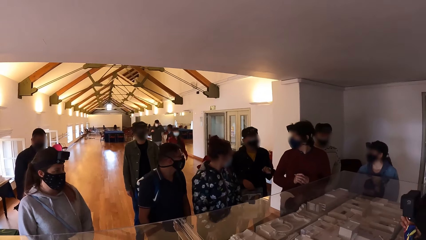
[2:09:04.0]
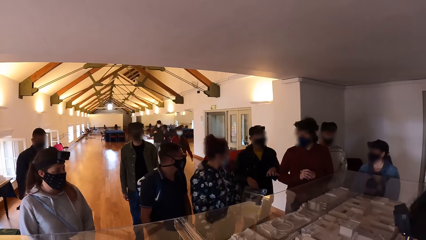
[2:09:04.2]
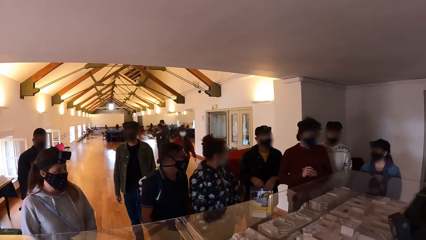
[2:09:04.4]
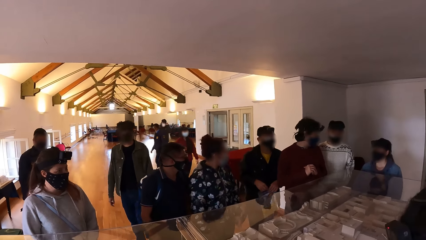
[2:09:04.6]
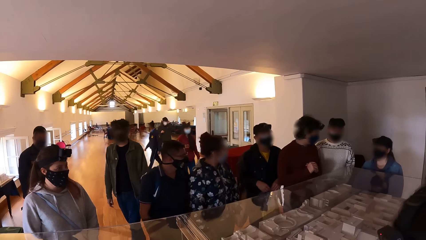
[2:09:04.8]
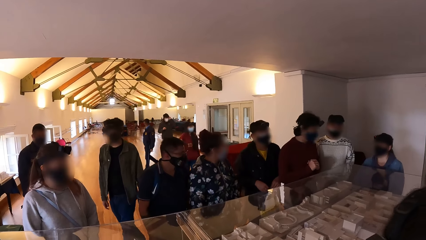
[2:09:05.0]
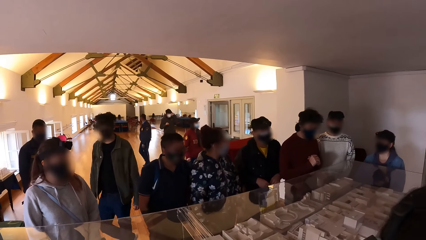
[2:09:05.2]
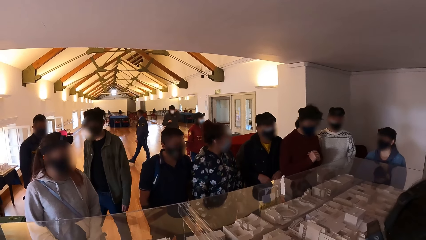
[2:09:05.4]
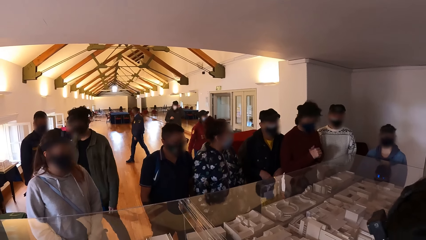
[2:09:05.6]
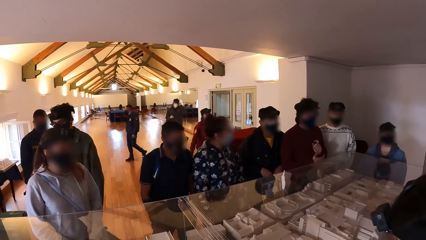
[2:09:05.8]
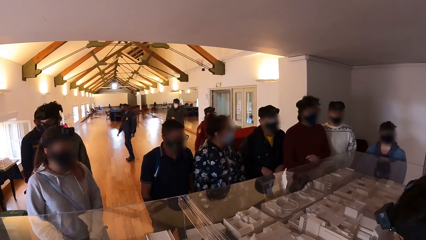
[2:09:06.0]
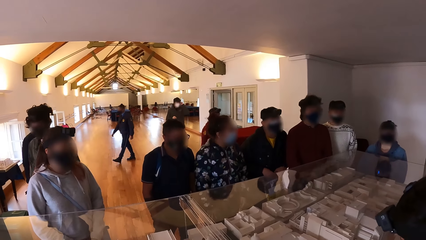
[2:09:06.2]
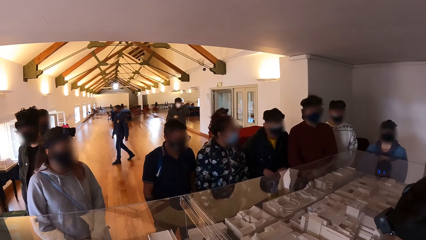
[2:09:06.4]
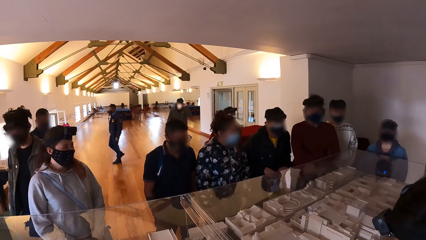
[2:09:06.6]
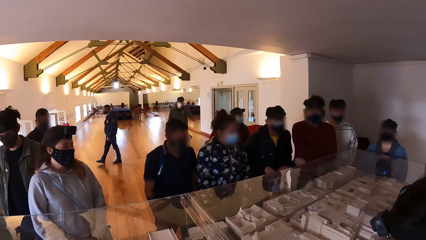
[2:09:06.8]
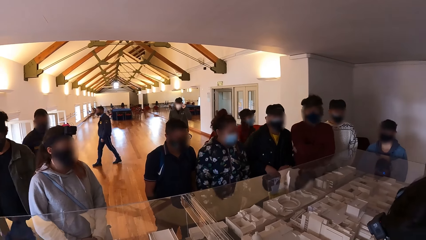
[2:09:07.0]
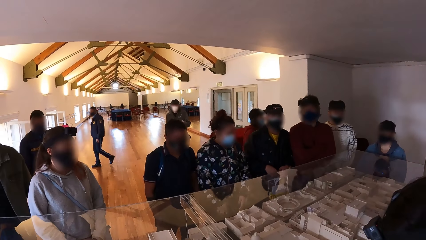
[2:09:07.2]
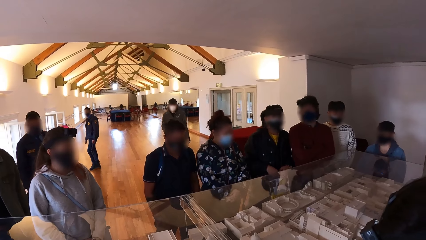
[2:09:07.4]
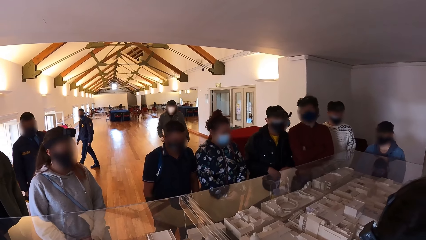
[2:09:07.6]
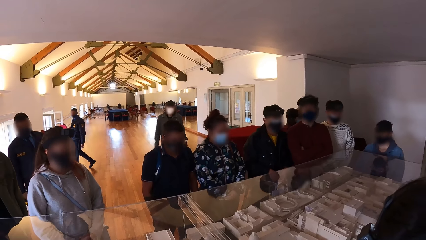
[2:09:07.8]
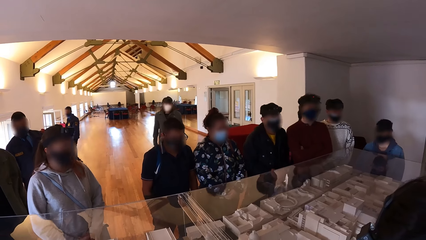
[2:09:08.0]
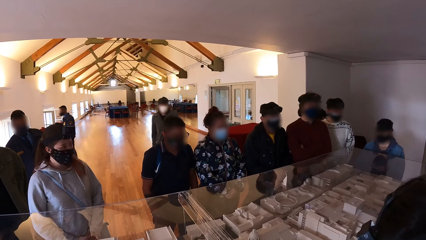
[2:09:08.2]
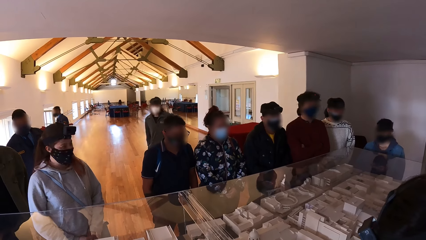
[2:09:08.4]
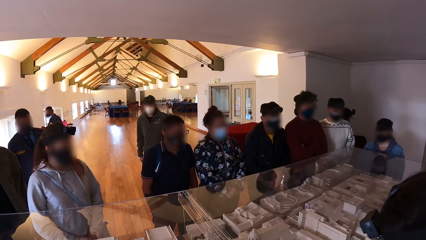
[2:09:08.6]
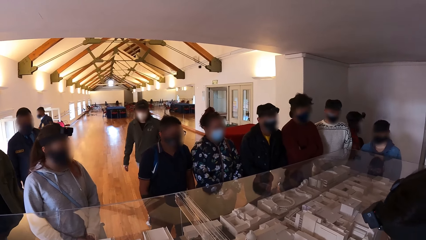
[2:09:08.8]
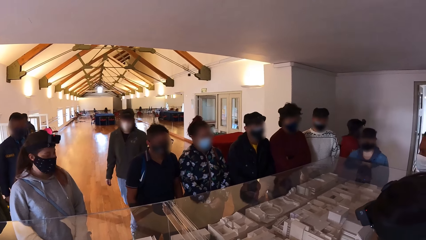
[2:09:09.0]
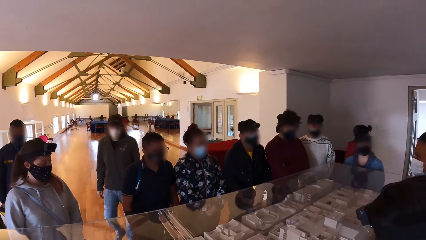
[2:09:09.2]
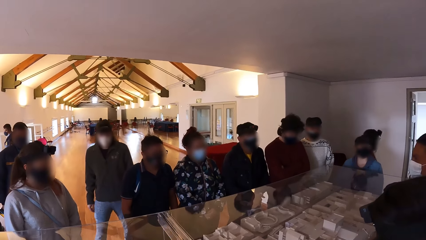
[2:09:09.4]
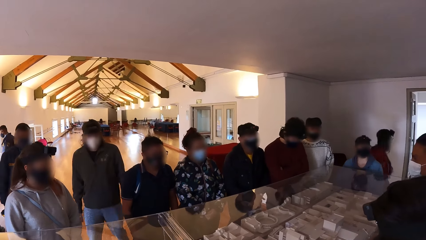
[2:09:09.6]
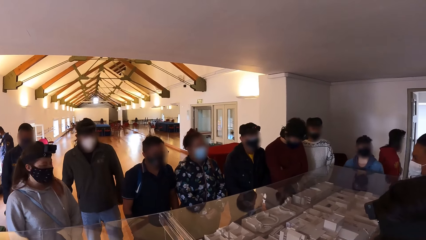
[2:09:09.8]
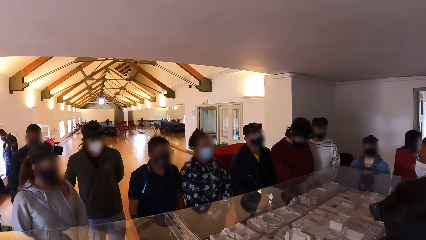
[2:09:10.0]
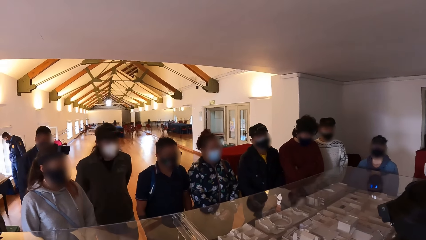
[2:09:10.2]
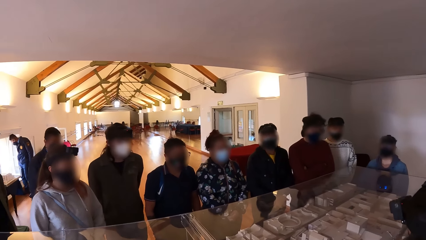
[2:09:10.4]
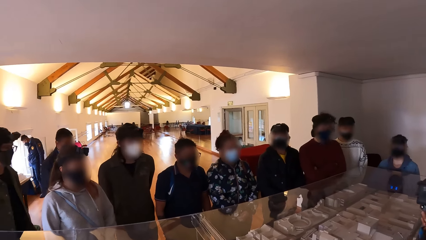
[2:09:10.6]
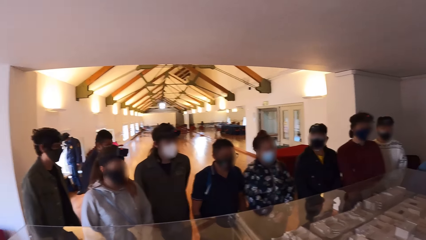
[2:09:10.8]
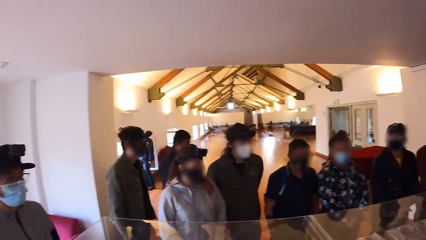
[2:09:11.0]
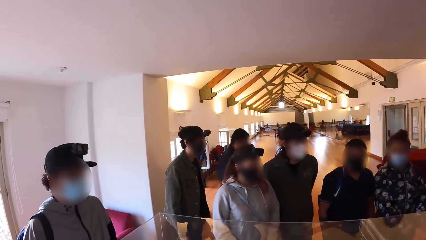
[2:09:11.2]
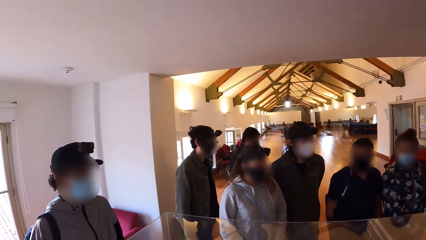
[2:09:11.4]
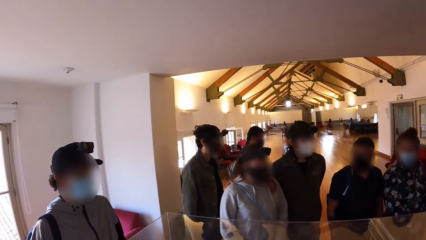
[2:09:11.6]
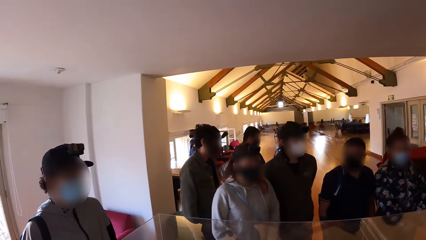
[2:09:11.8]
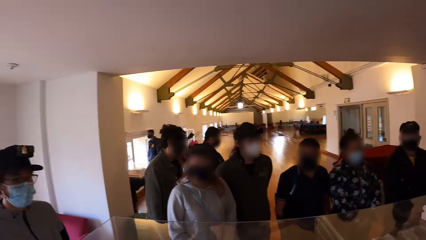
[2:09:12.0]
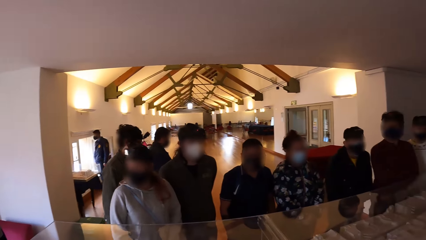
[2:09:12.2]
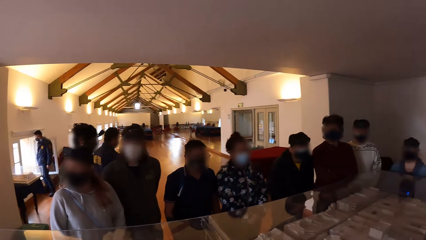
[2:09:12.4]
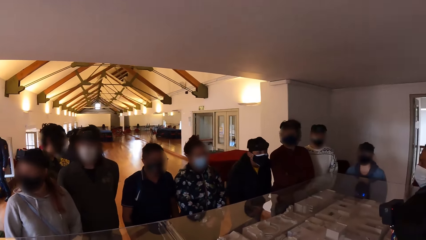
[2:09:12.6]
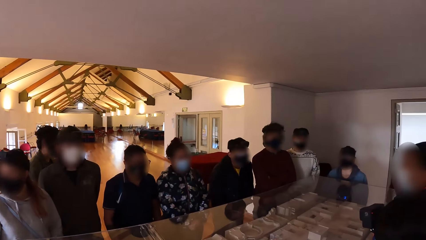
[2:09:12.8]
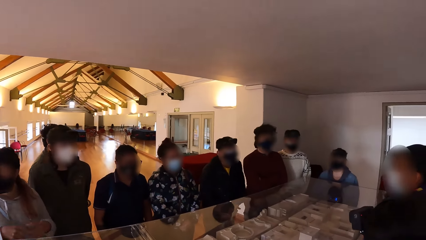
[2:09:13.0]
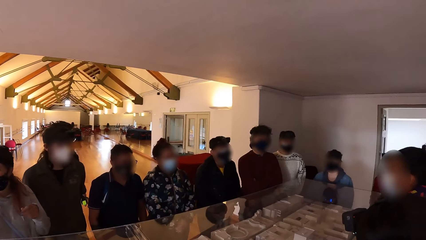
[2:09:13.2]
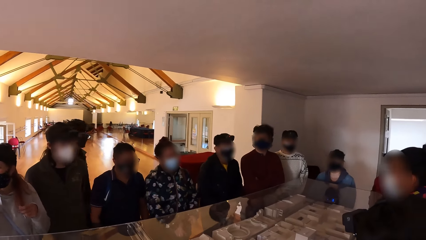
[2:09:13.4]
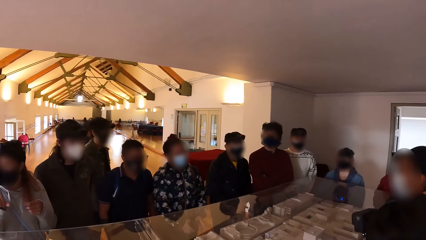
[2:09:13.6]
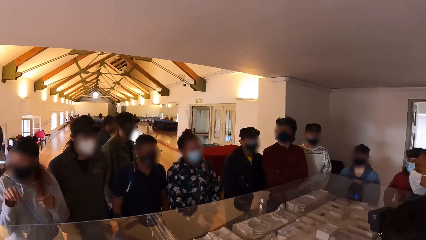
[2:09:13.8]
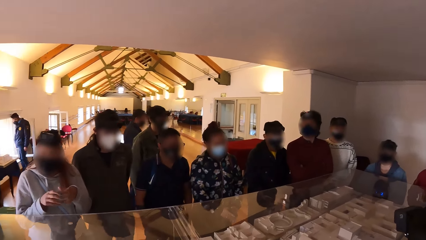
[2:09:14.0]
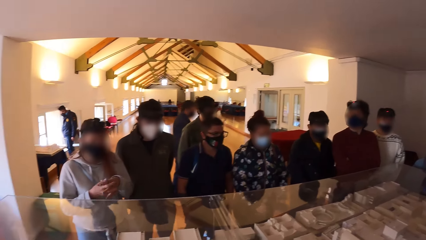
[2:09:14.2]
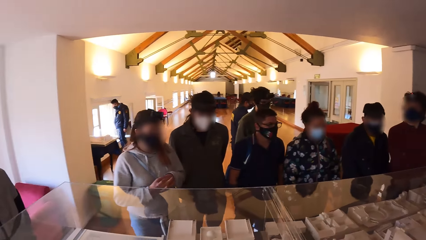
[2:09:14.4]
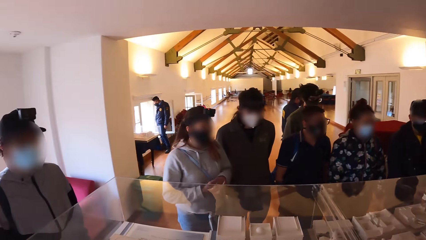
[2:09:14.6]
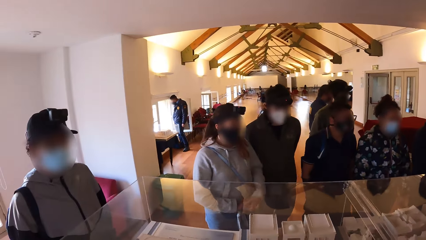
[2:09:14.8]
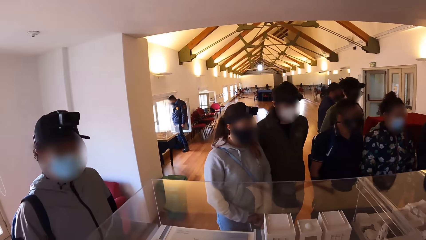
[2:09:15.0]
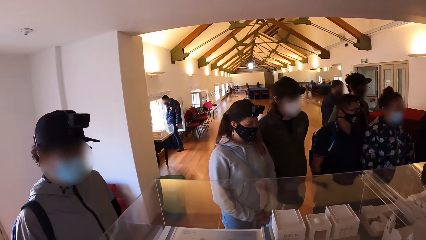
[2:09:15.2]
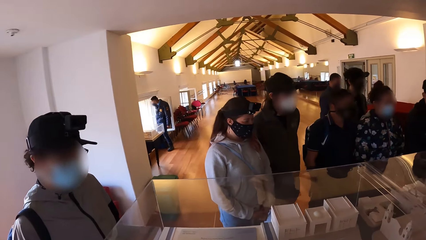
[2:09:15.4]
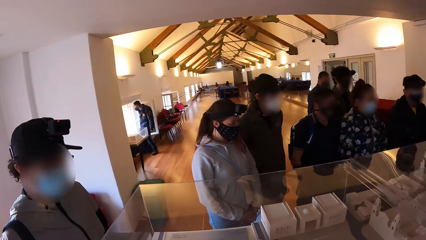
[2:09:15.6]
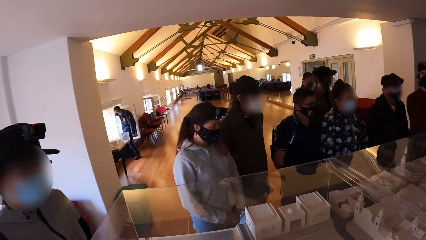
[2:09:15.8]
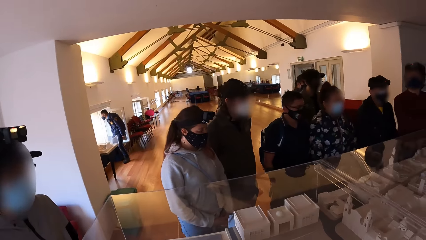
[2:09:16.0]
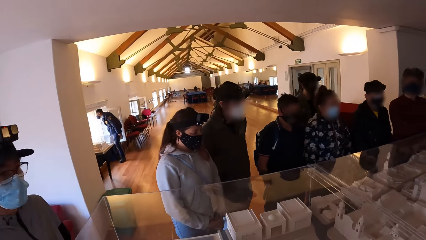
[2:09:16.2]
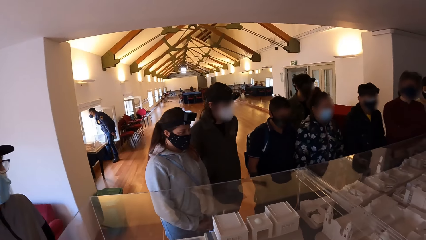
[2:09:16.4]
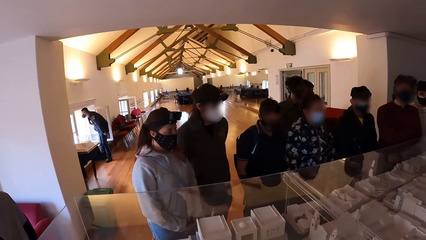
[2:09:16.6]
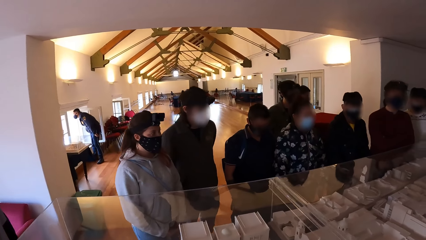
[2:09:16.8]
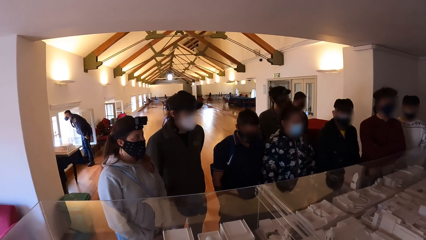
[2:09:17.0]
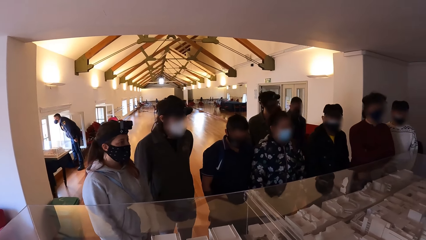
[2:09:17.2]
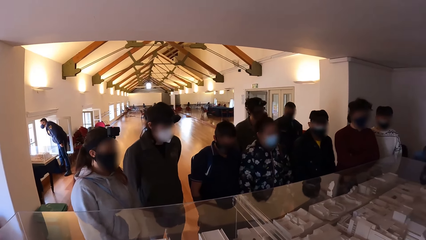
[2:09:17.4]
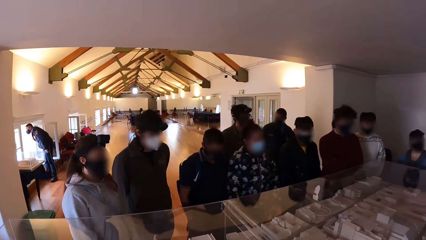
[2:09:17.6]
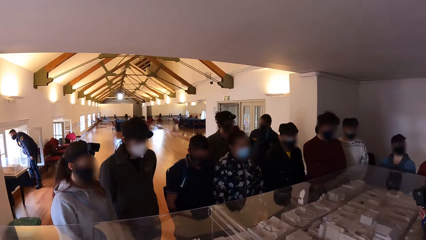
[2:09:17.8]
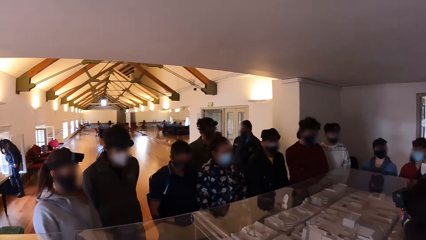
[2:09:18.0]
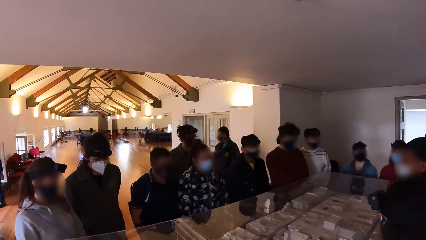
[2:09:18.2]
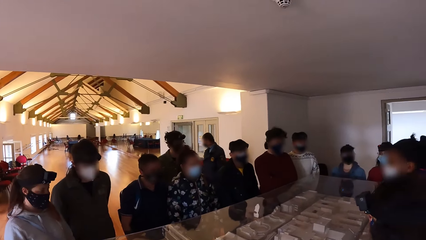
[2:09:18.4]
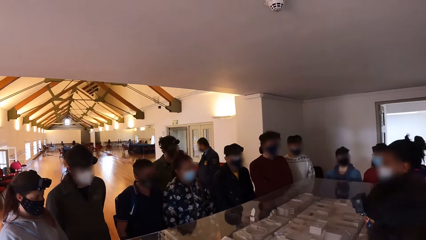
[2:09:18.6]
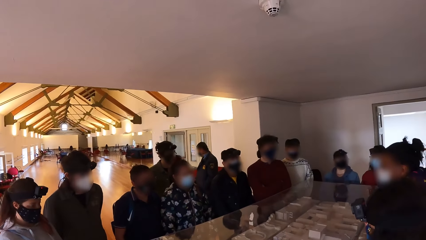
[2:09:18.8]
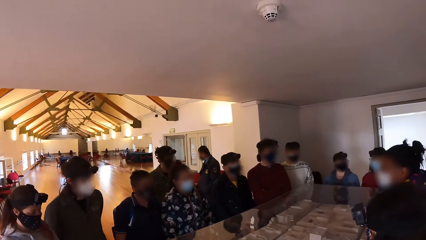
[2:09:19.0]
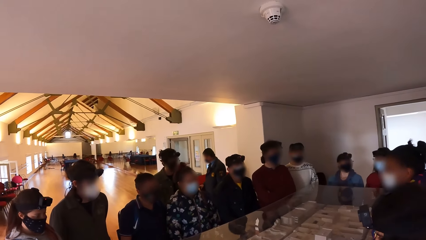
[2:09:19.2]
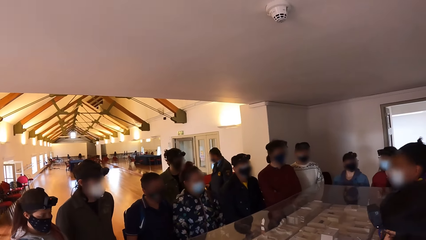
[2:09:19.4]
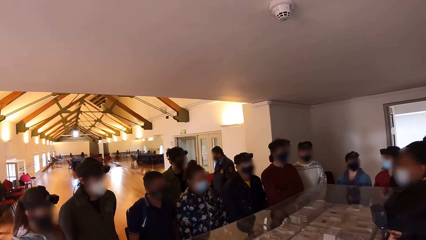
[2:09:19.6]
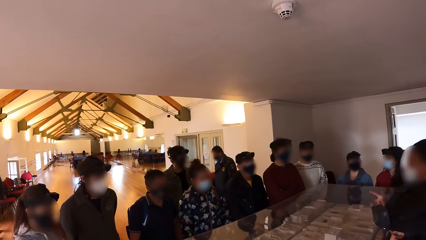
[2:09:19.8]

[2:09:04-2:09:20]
The camera wearer looks at the models on the table. They look left. They look right. They look left. They look right.
